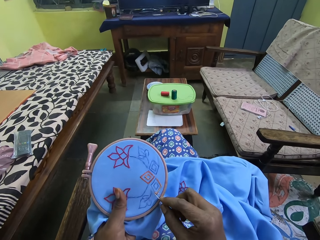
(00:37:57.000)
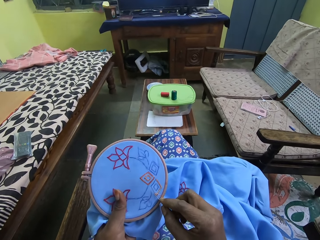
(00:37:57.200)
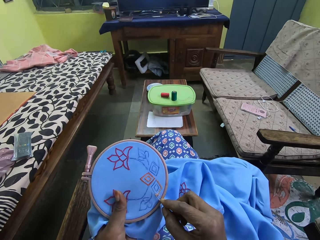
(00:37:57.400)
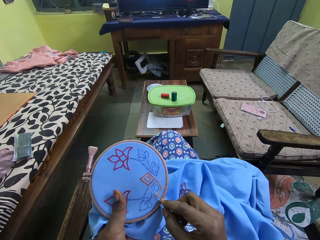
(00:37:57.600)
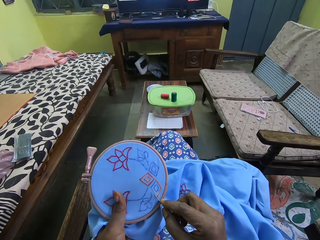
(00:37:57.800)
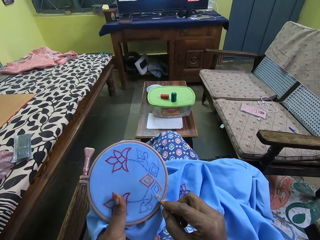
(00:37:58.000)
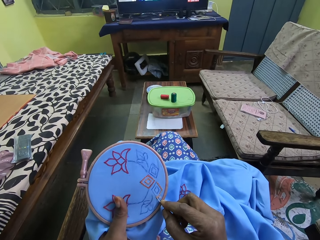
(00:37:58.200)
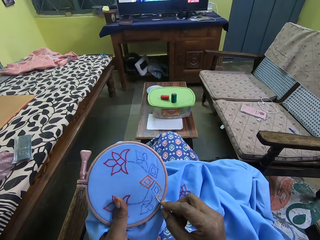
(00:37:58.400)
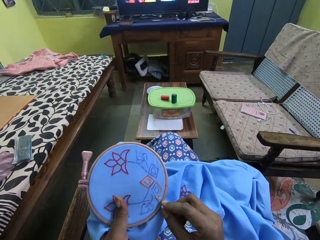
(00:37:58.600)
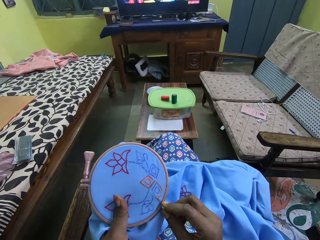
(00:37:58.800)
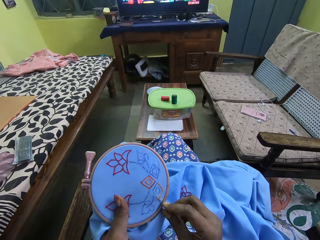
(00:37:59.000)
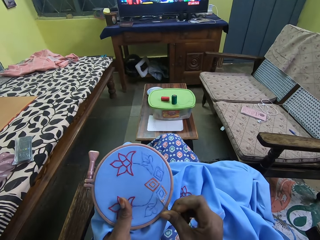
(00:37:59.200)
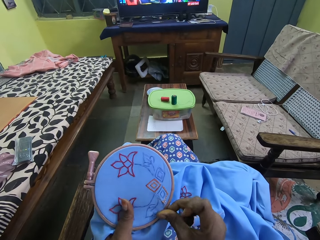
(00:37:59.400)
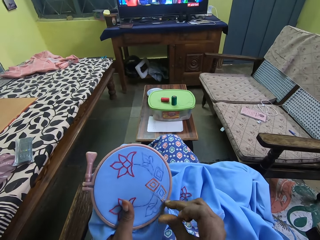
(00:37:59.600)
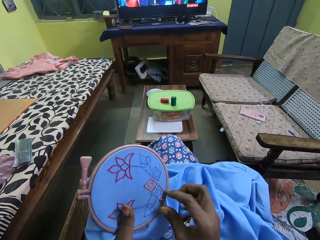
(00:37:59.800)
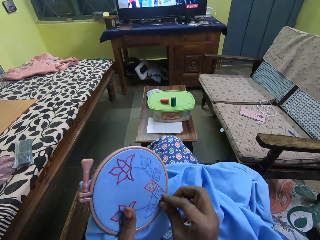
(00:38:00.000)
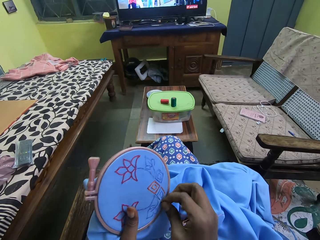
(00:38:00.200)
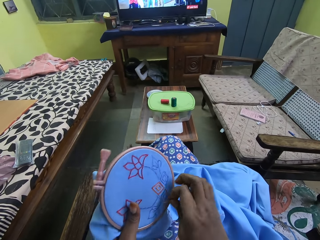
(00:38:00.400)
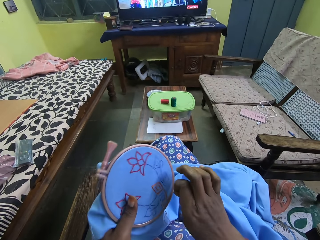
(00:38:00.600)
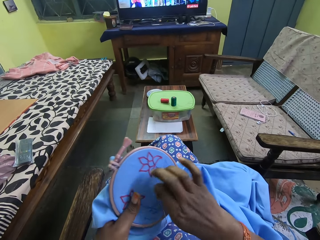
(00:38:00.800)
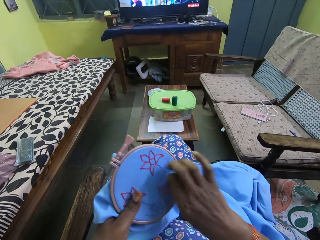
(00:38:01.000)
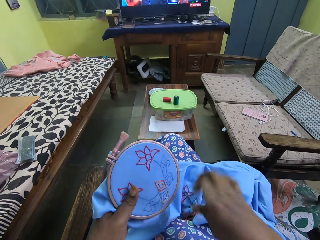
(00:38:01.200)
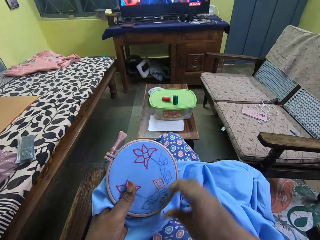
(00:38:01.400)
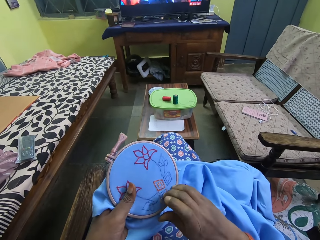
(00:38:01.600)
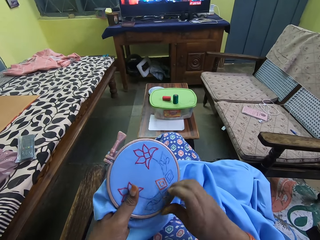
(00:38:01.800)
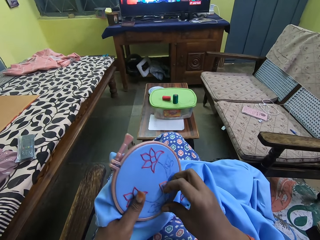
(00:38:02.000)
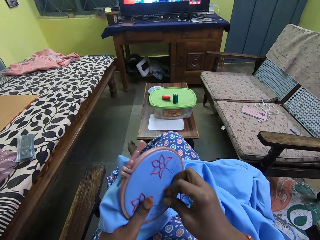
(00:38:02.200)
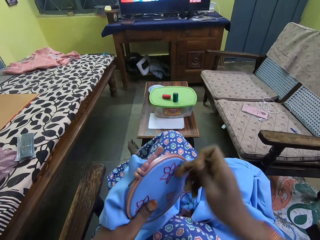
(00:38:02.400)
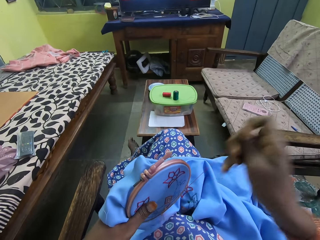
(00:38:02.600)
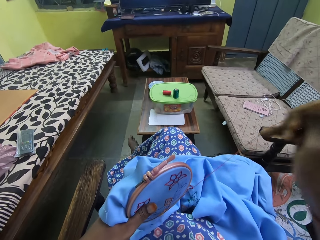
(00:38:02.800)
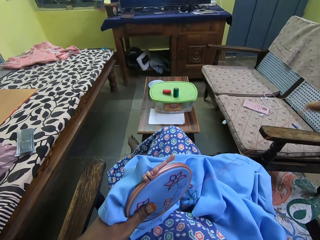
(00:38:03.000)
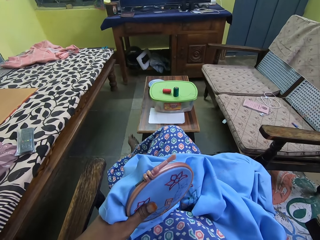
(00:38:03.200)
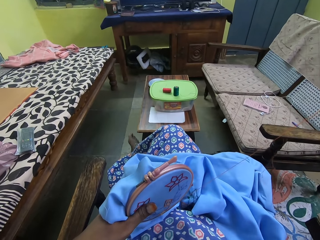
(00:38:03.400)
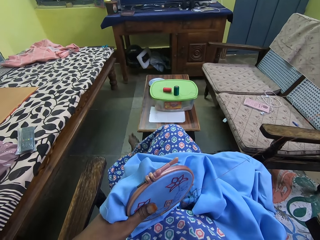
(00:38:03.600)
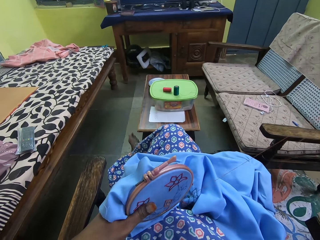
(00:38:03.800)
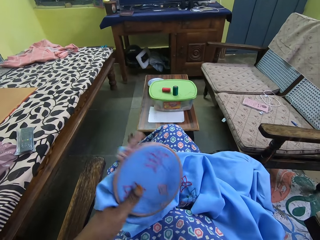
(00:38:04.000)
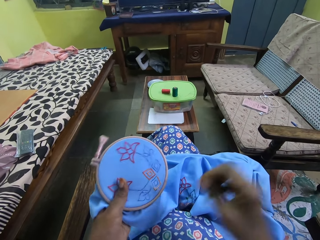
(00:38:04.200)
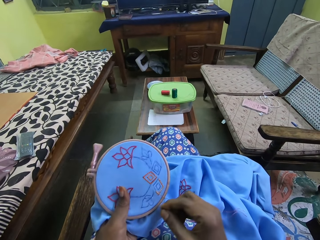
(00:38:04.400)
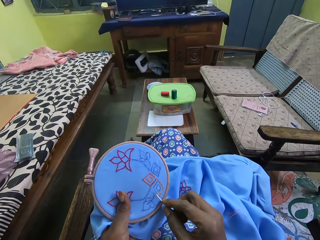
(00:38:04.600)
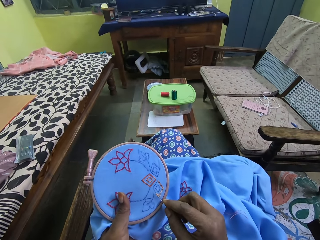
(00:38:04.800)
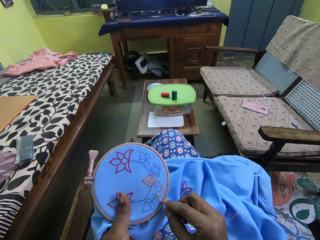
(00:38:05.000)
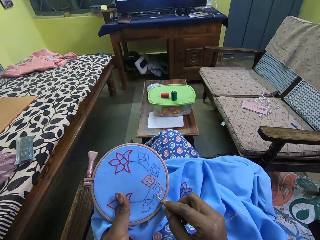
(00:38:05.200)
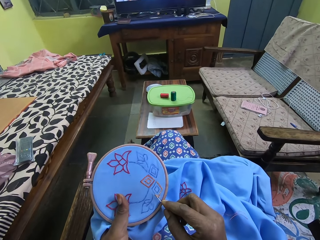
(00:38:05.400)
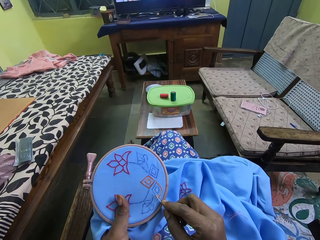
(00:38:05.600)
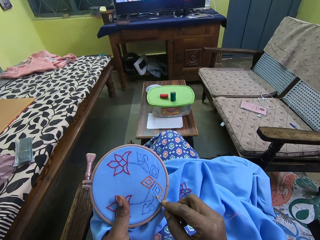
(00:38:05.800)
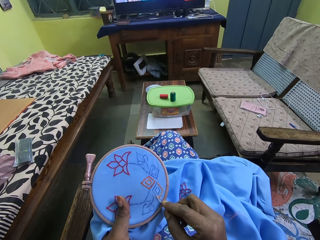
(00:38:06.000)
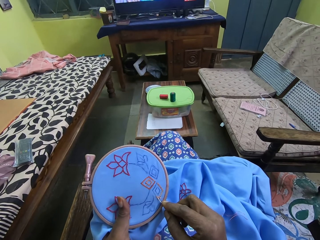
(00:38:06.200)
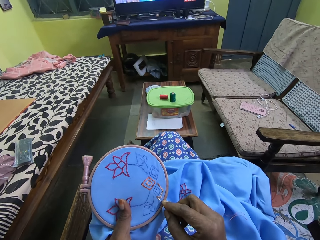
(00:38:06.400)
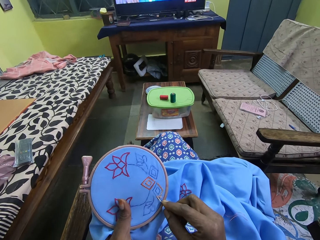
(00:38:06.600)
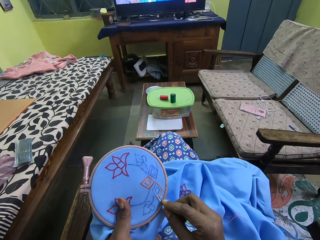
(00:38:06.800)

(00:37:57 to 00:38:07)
The camera wearer penetrates the needle on the cloth. They pull the needle.

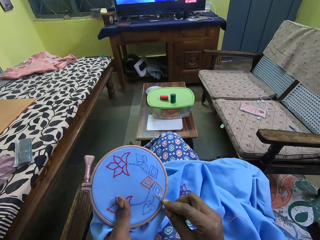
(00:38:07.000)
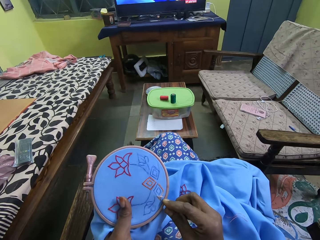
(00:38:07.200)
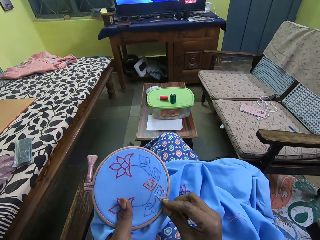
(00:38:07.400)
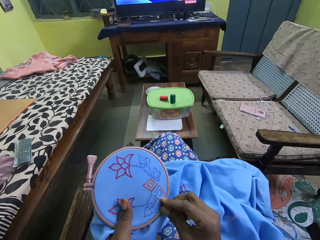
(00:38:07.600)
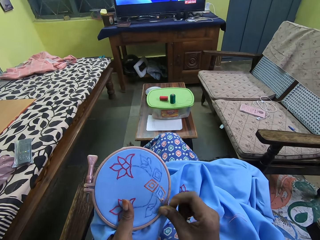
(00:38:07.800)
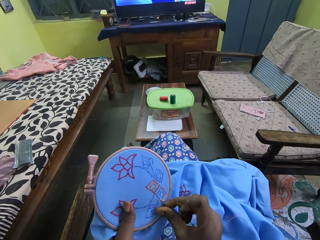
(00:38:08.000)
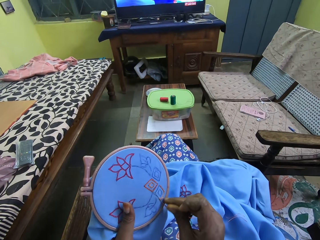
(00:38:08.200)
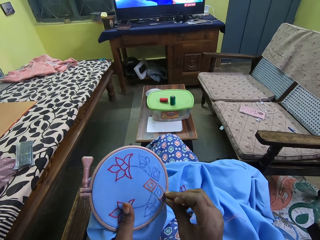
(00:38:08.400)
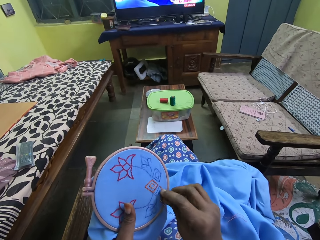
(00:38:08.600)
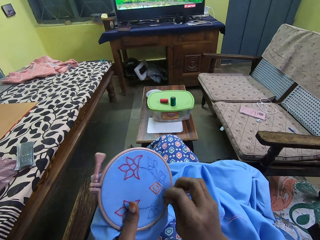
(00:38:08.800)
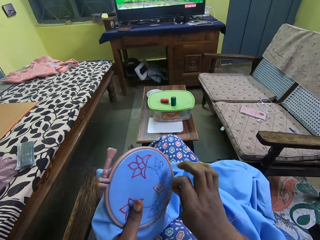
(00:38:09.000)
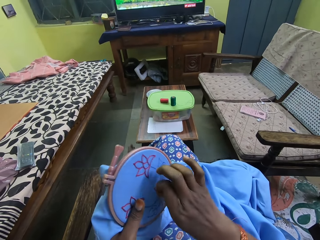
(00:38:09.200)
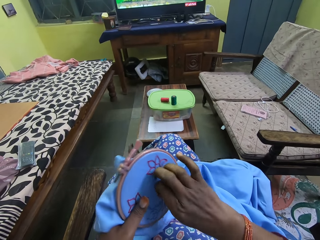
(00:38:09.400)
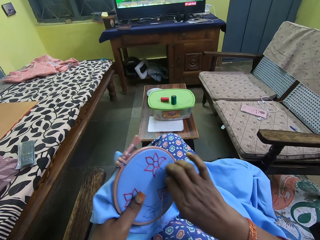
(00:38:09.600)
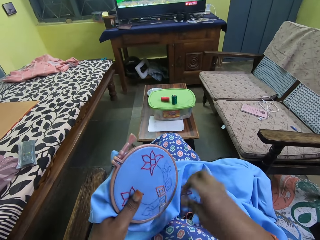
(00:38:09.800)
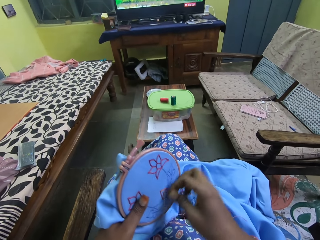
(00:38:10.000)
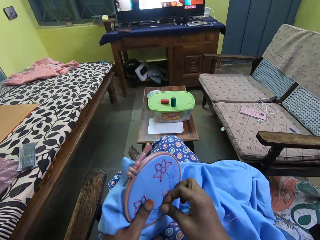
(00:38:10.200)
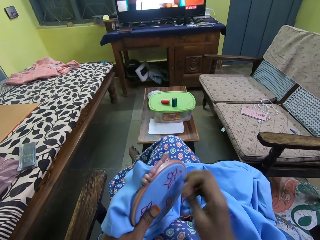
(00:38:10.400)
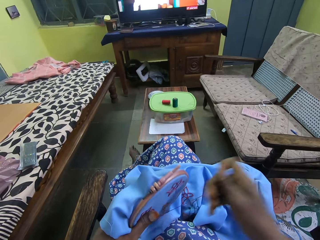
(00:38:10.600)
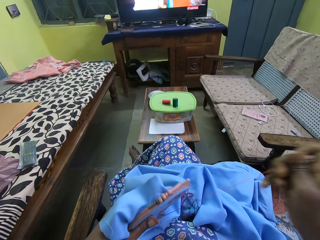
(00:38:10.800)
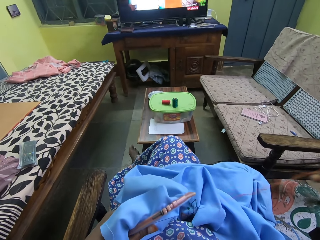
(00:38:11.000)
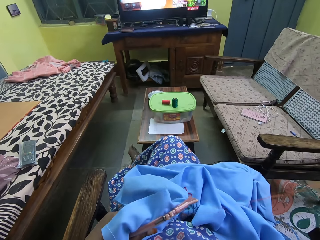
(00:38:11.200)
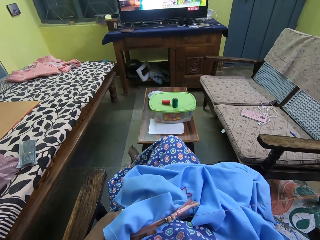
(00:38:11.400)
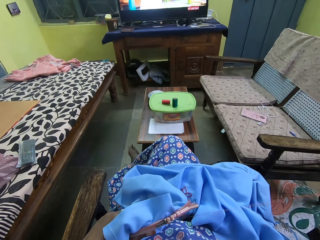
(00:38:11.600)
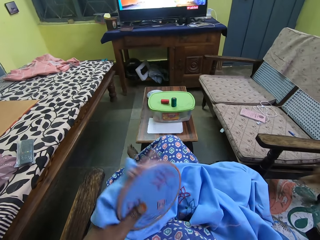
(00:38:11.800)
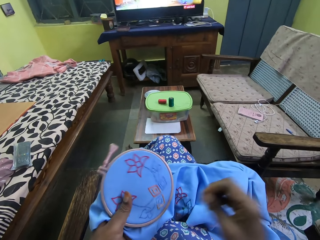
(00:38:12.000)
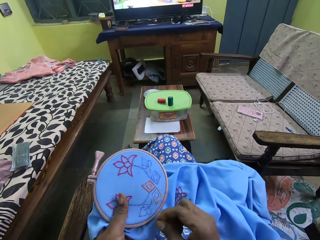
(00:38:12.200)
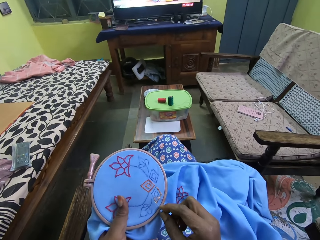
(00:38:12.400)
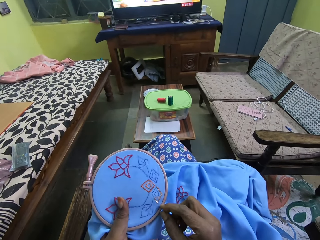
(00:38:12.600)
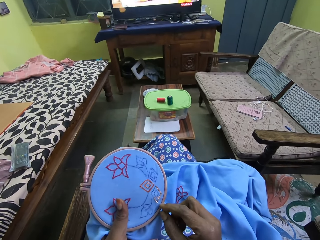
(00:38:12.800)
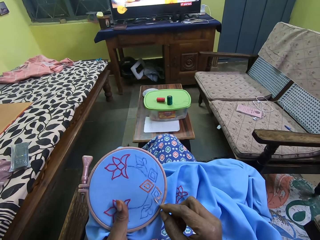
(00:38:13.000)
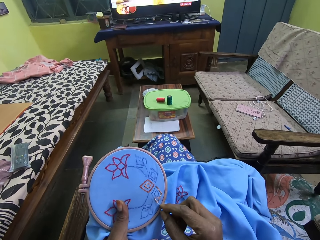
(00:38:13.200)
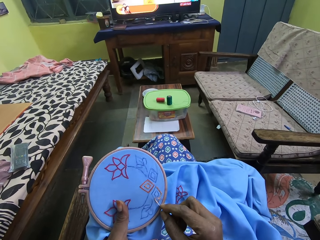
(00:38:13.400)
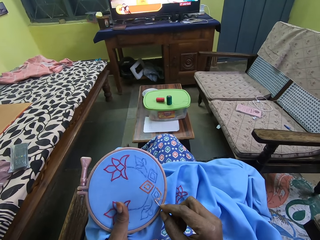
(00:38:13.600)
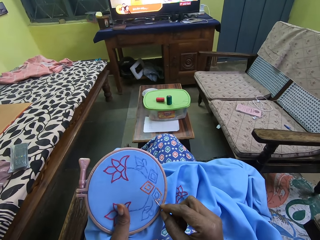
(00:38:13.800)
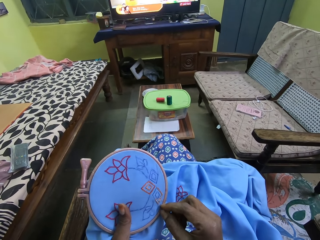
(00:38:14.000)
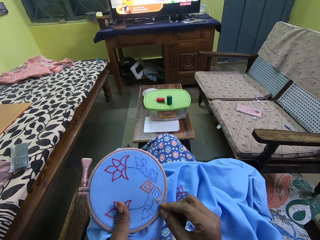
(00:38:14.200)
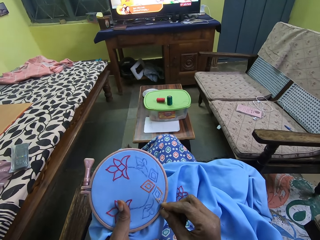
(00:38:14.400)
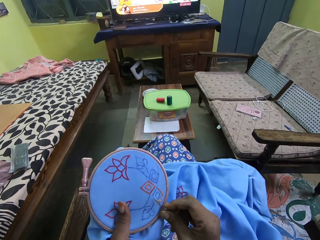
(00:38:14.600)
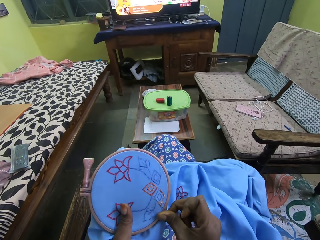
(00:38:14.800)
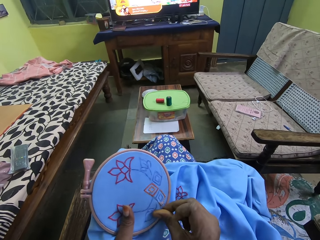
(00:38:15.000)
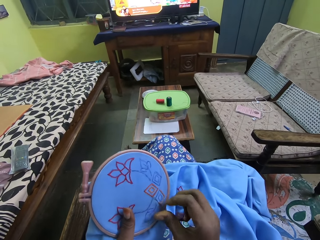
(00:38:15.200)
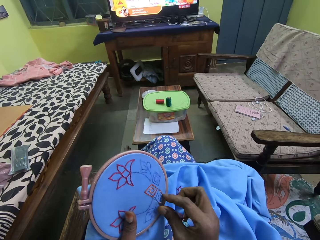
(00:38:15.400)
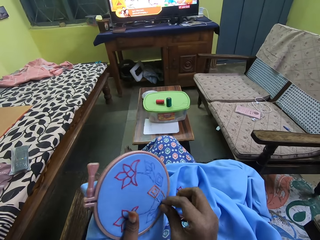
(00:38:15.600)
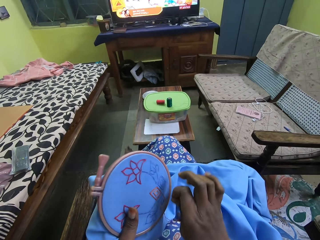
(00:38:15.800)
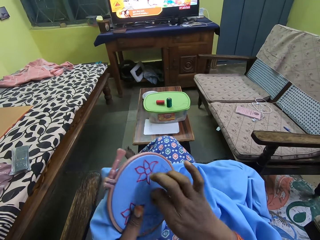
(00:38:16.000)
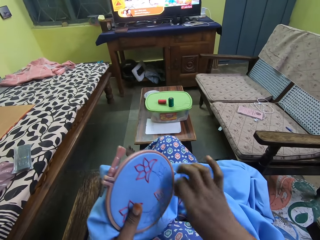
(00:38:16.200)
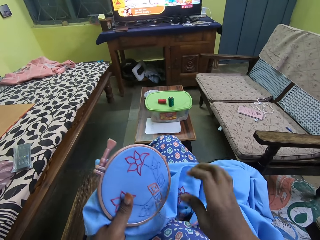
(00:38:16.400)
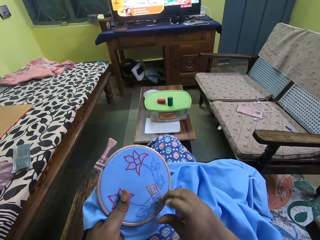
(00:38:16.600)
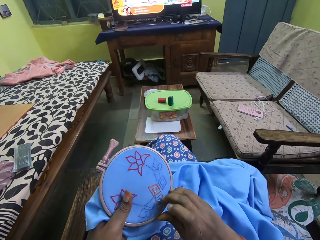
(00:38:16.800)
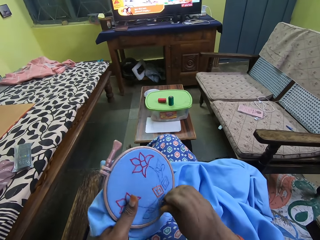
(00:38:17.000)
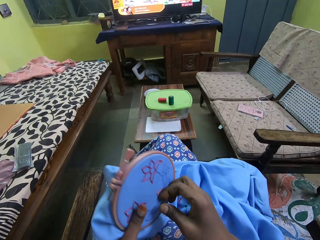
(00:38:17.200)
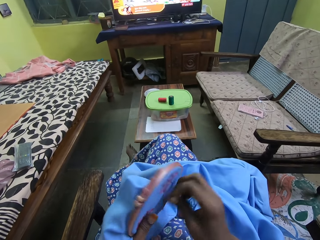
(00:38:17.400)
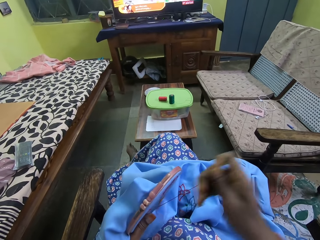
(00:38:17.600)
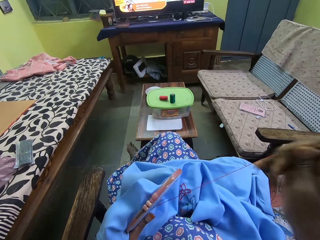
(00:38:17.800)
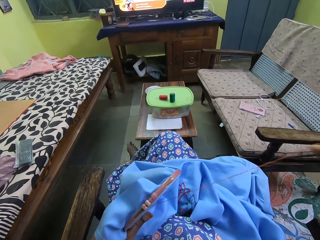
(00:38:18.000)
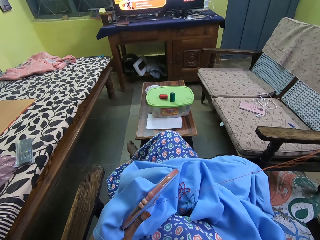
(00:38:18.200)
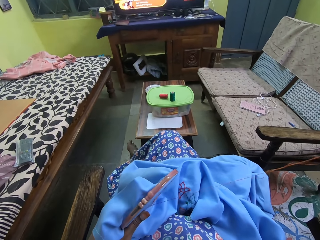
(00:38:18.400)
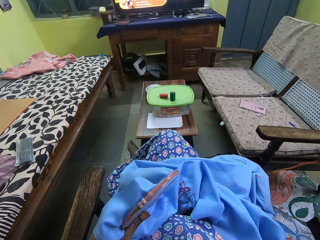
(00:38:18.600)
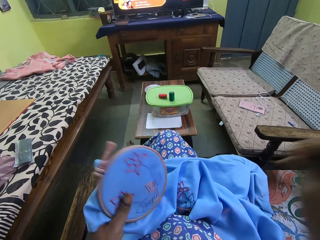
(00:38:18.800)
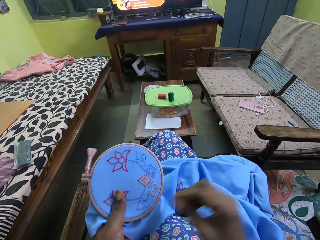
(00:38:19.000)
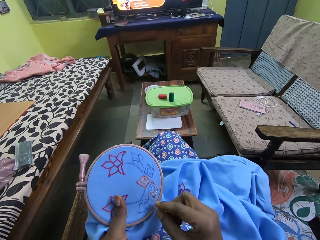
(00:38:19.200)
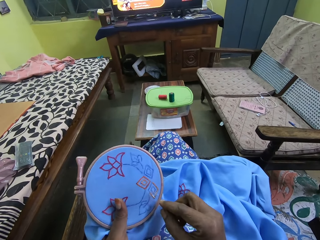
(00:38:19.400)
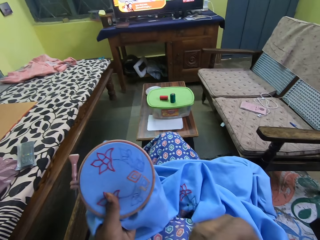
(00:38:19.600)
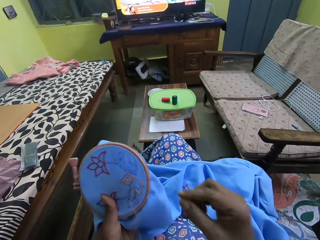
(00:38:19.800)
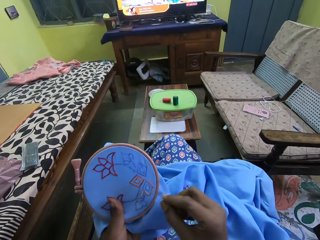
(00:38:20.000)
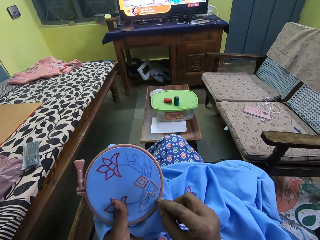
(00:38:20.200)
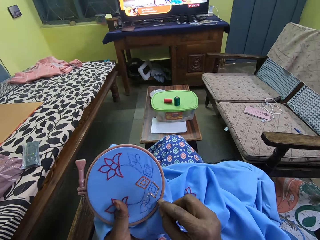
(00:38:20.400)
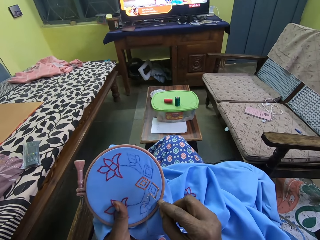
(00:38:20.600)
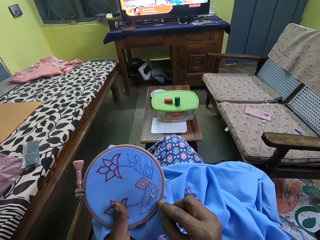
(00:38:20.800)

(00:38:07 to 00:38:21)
The camera wearer penetrates the needle on the cloth. They pull the string. They pull the needle. They penetrate the needle on the cloth. They pull the string. They pull the needle.
